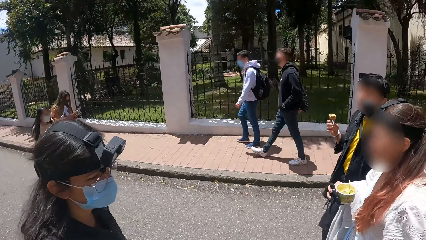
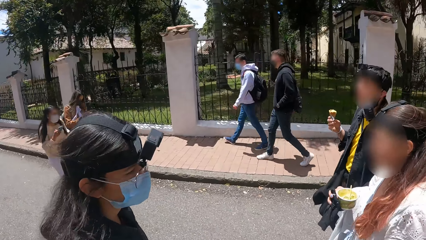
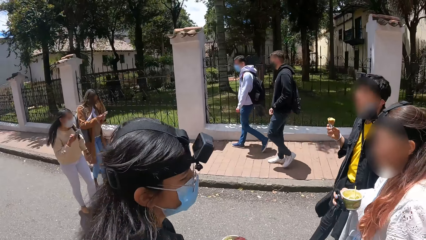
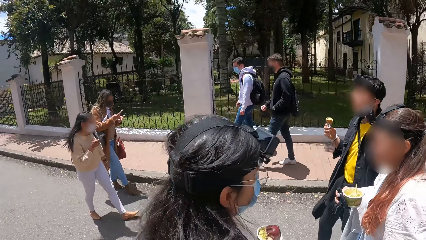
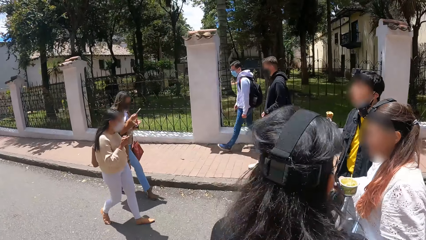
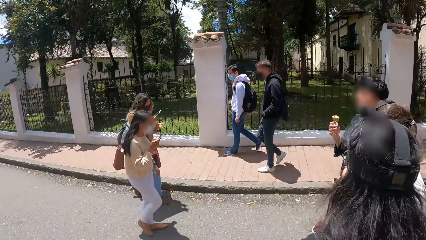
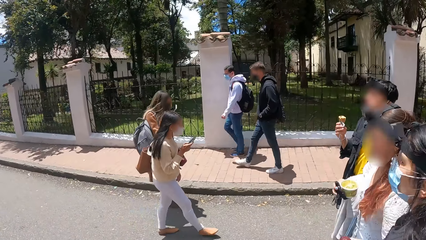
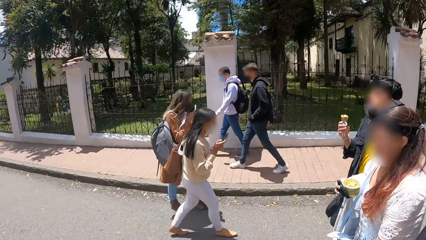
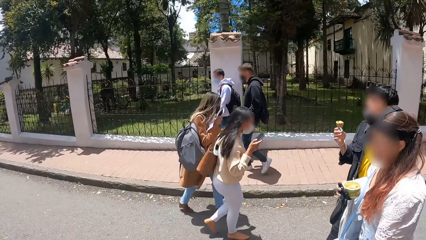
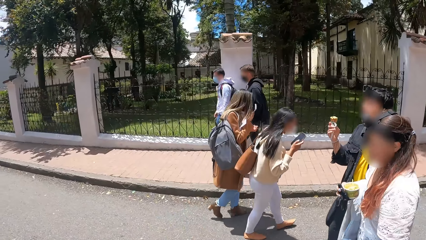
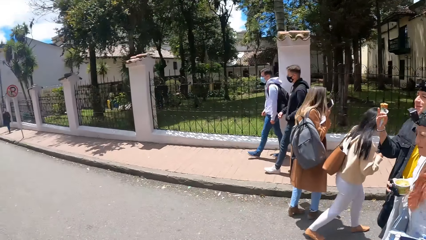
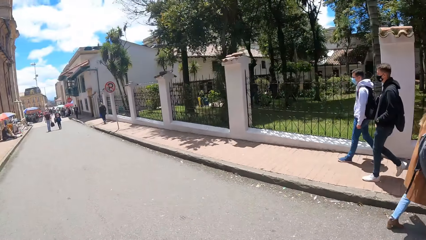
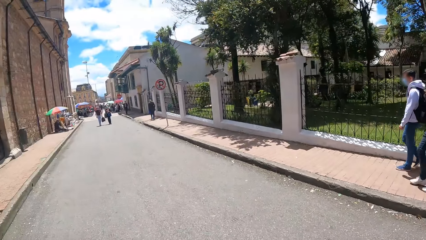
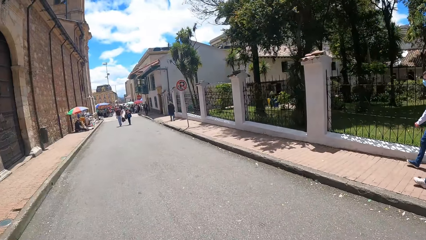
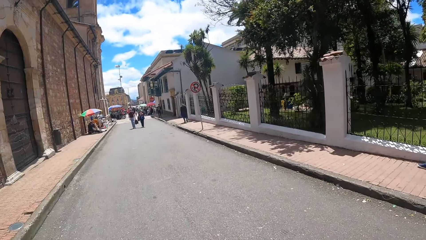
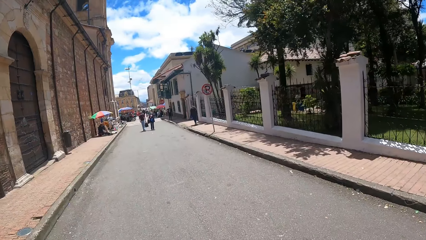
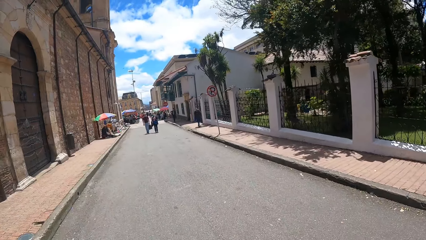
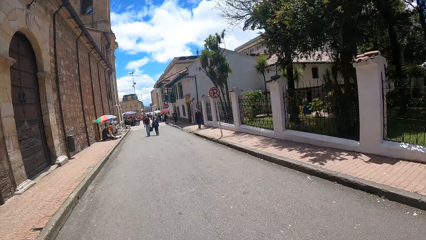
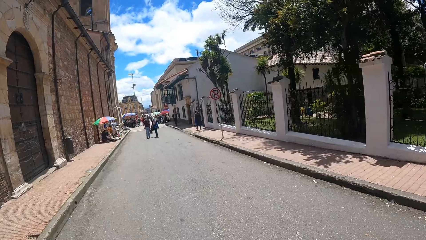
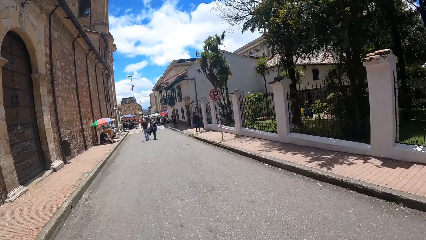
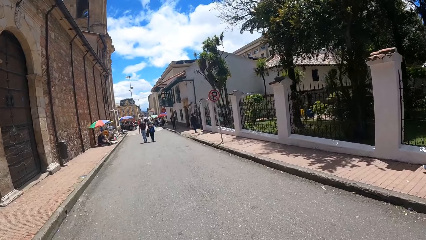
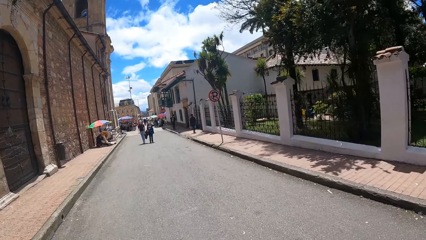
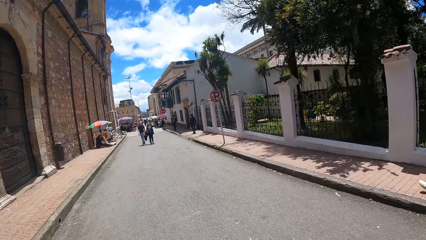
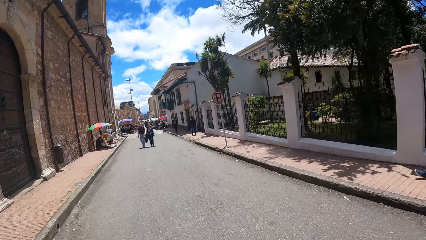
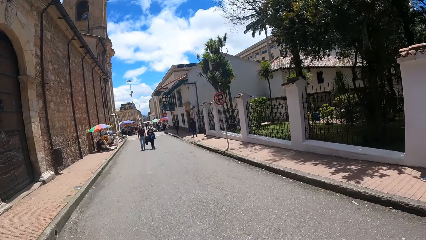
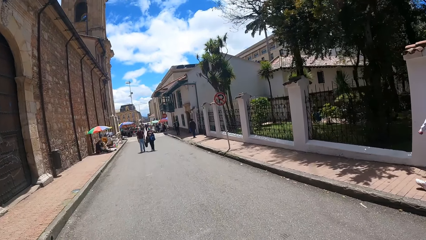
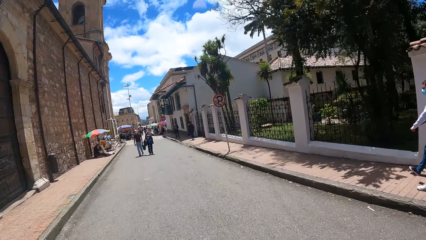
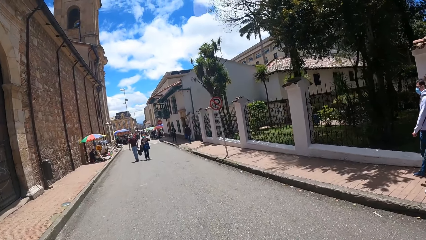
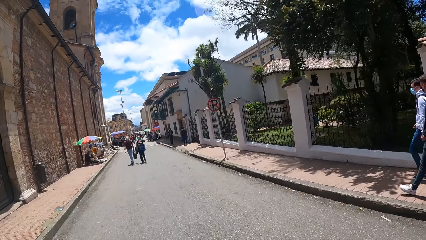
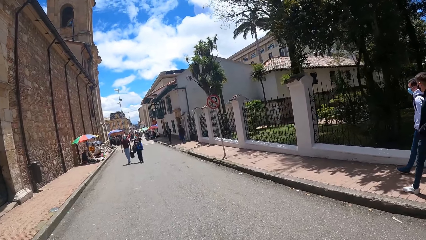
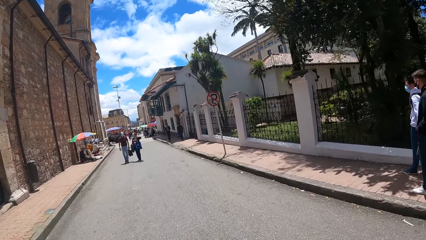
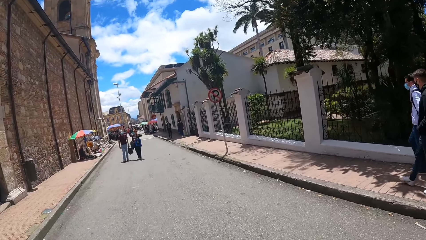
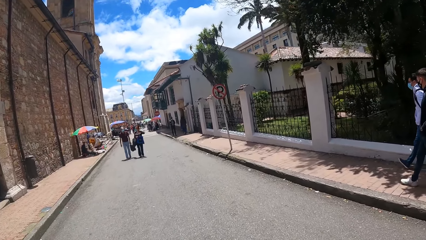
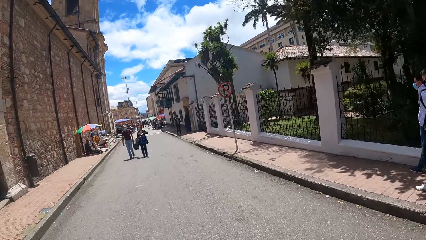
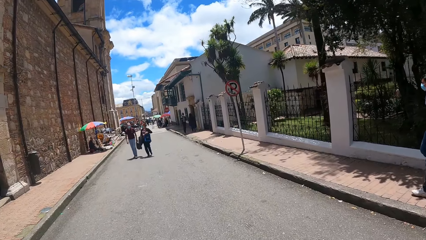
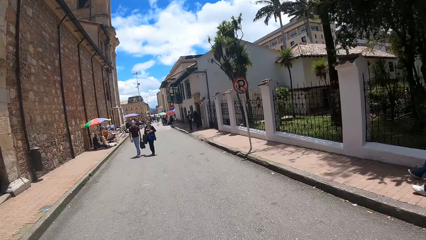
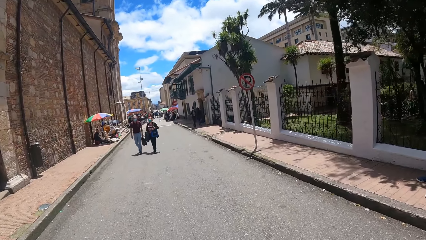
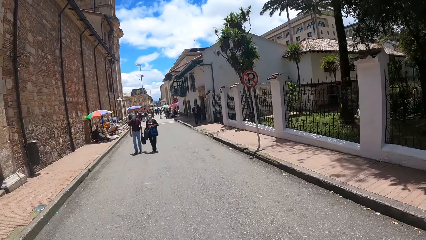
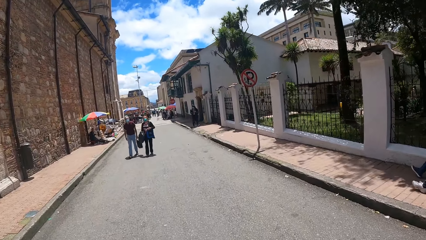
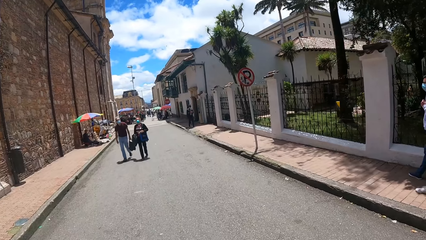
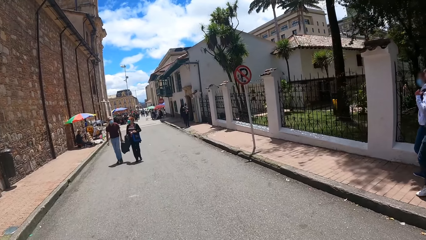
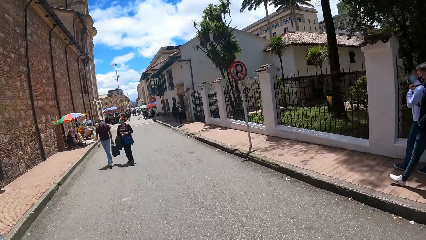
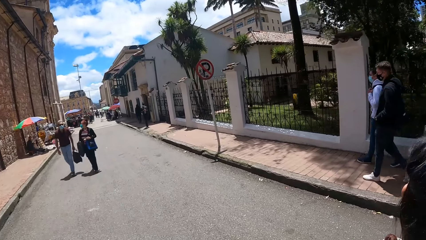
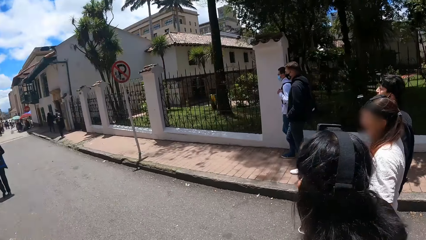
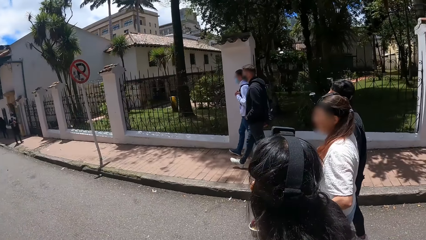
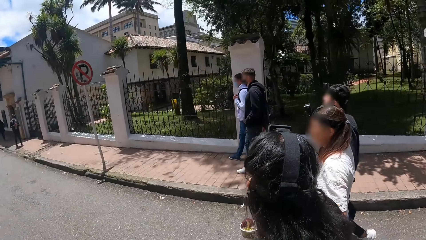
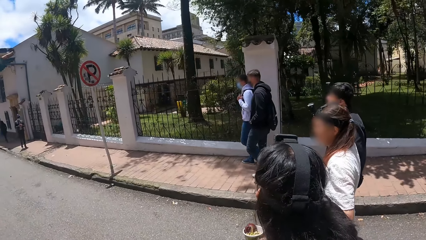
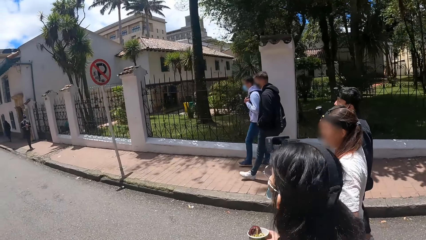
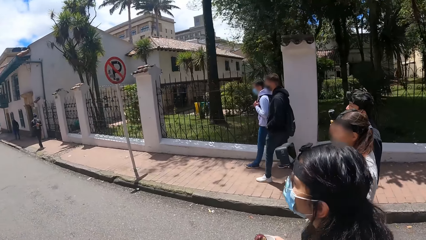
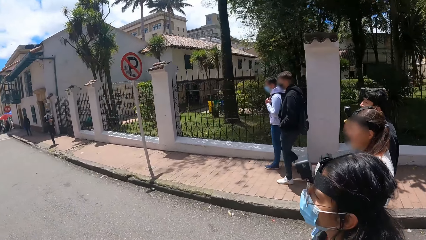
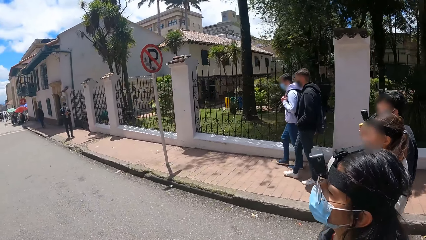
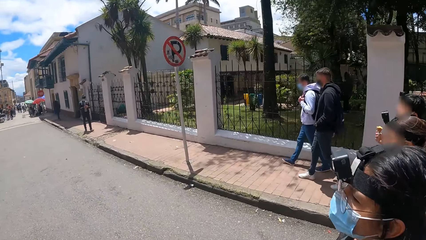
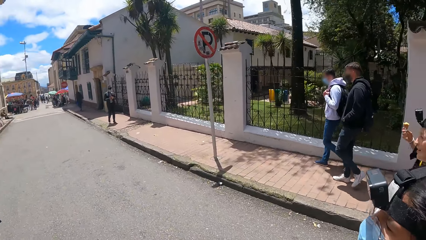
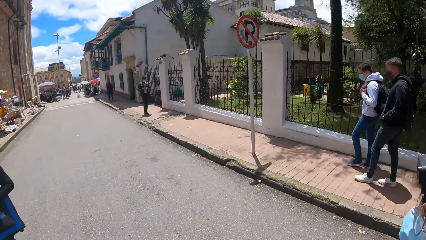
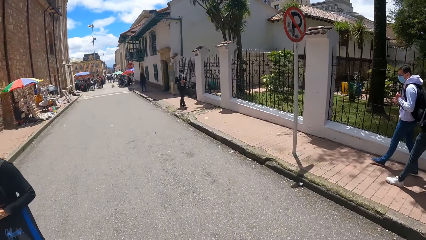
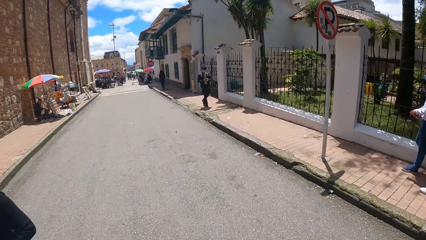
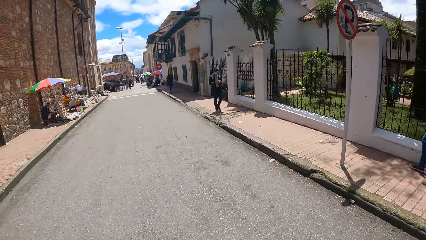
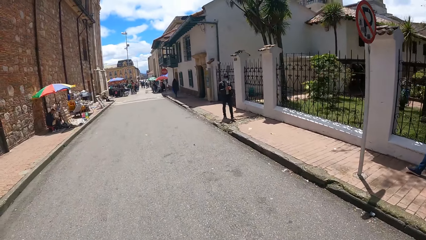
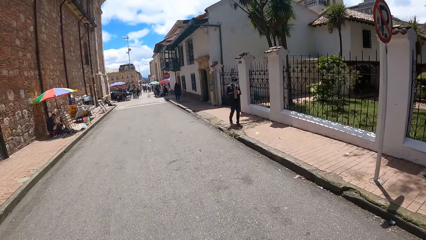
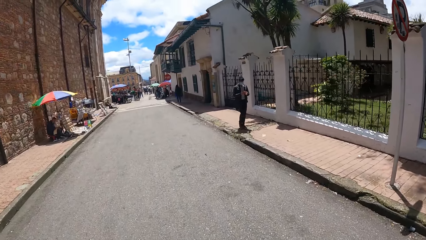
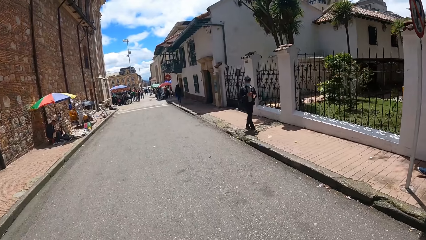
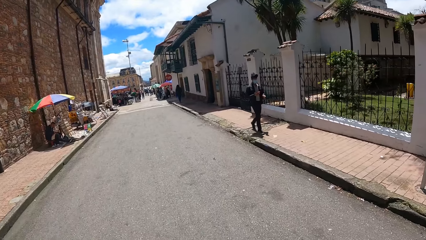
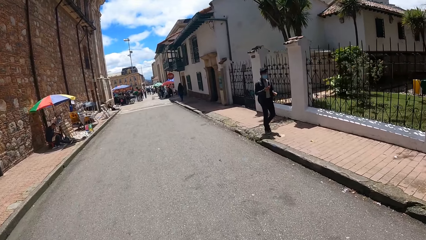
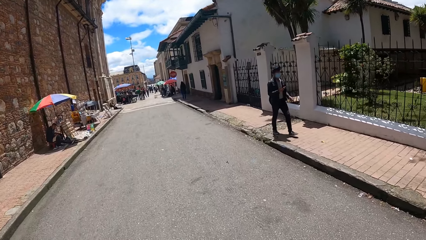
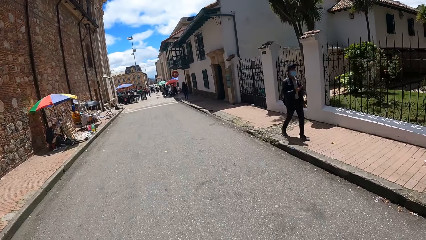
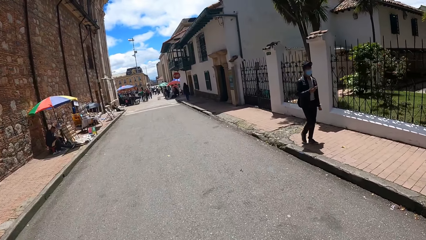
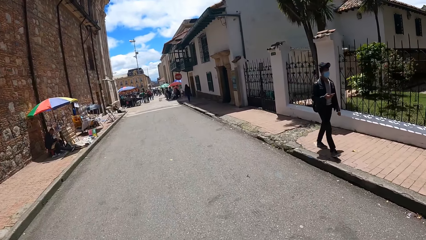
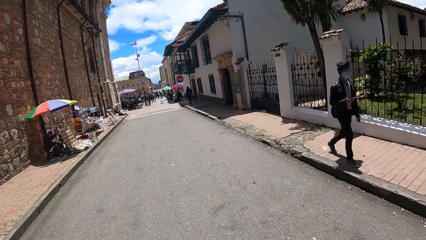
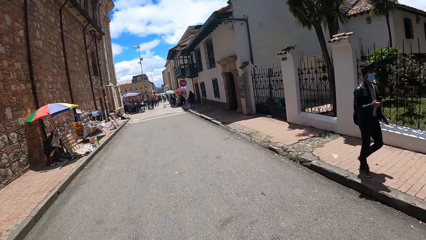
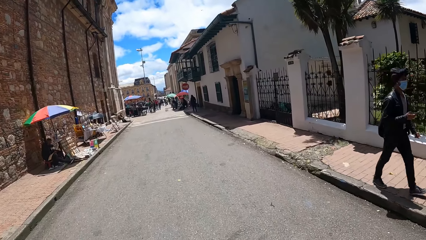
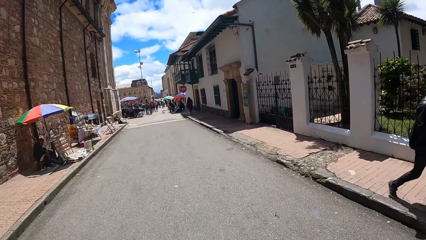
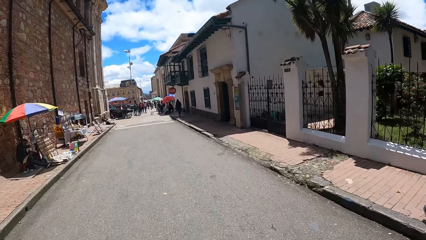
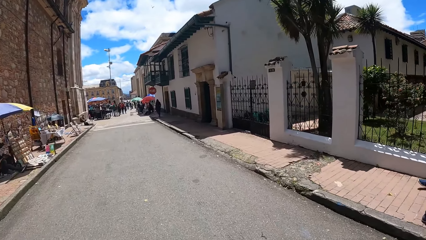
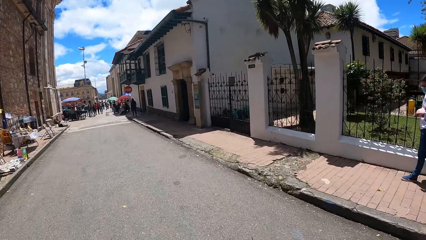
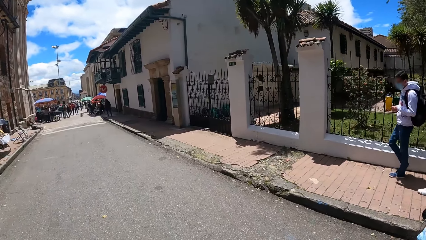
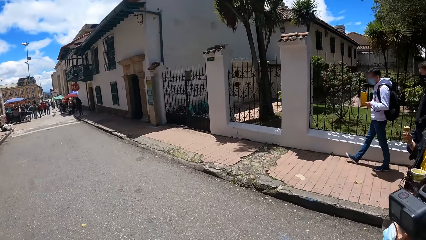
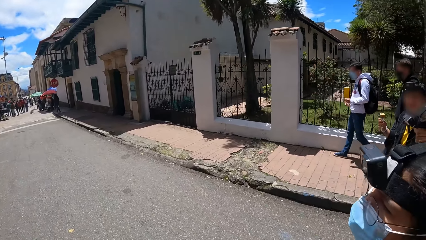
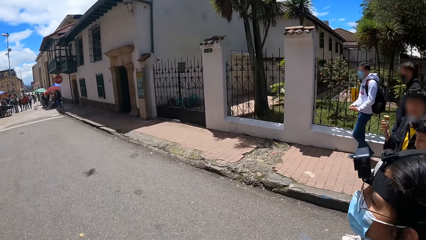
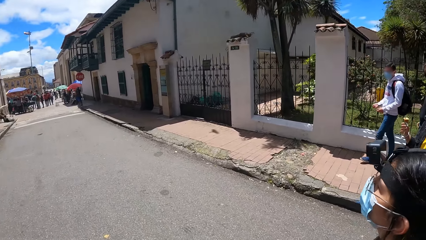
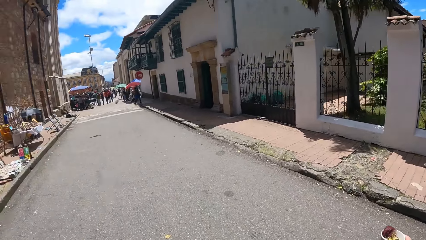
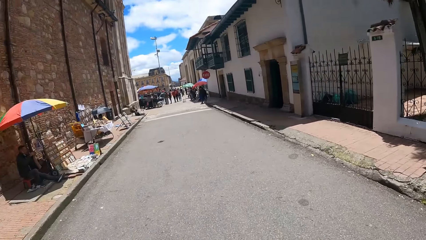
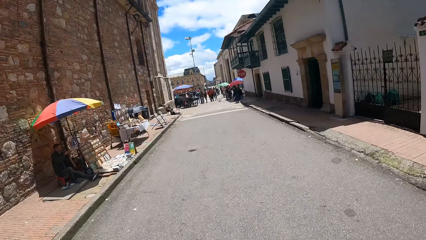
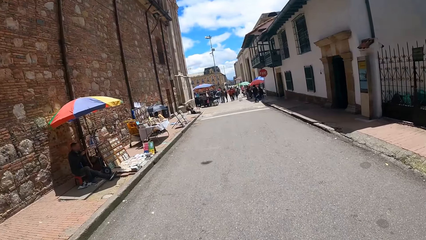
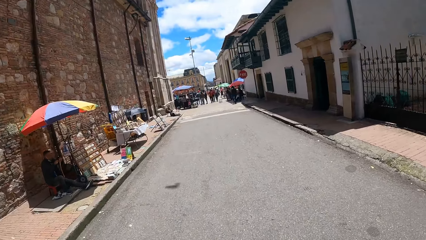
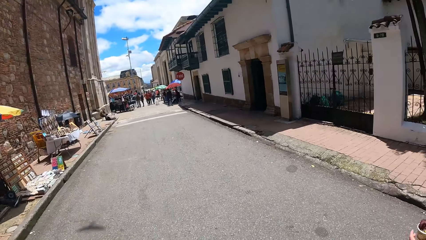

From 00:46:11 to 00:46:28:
The camera wearer looks at friends. They look right. They look forward. They walk forward. They look right. They look at the friends. They walk forward. They look forward. They look right.
